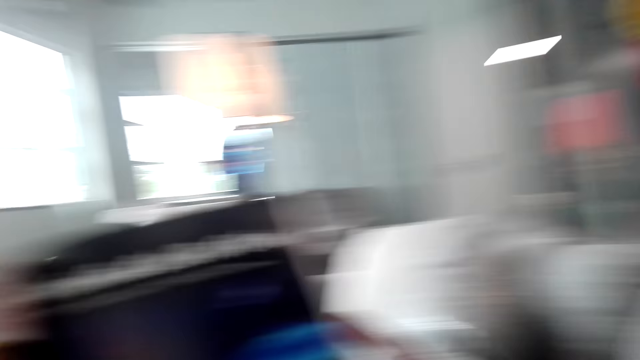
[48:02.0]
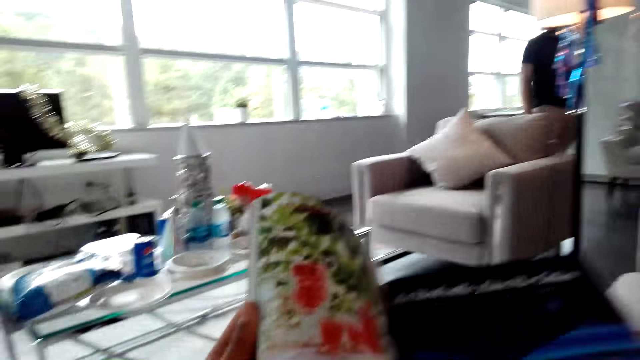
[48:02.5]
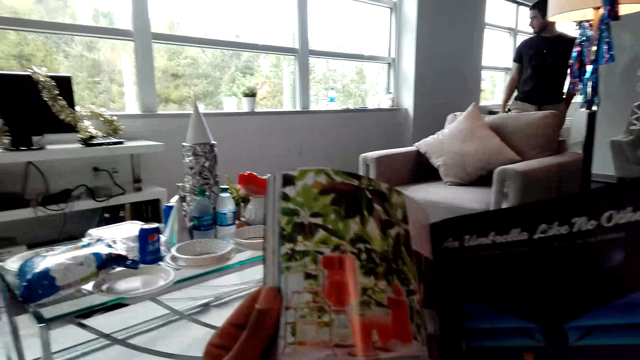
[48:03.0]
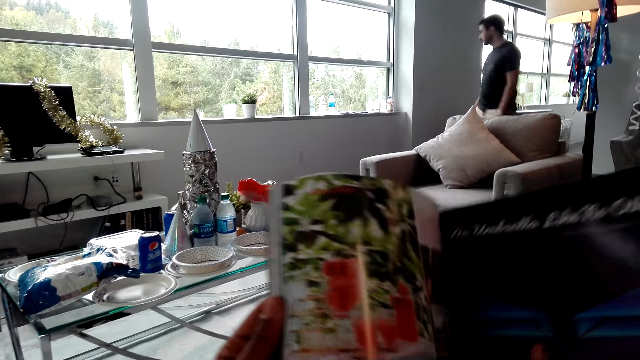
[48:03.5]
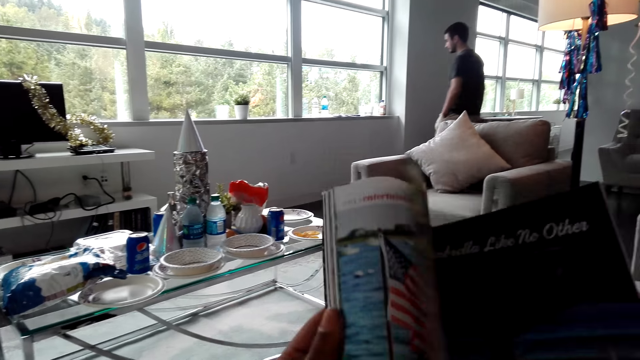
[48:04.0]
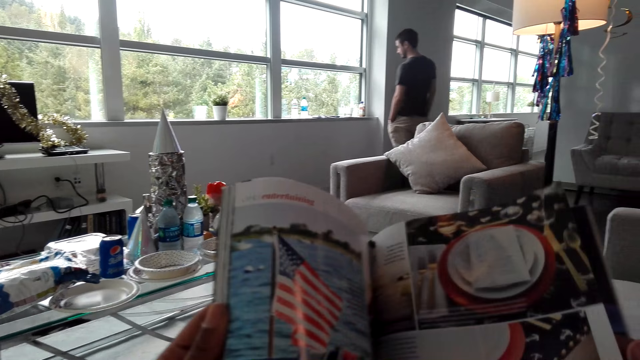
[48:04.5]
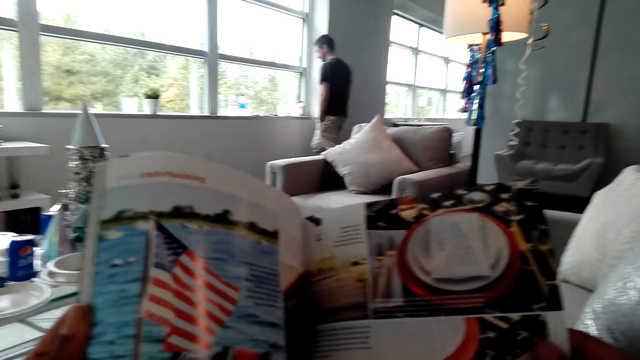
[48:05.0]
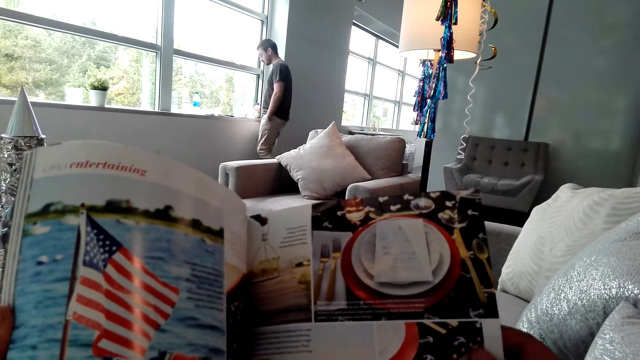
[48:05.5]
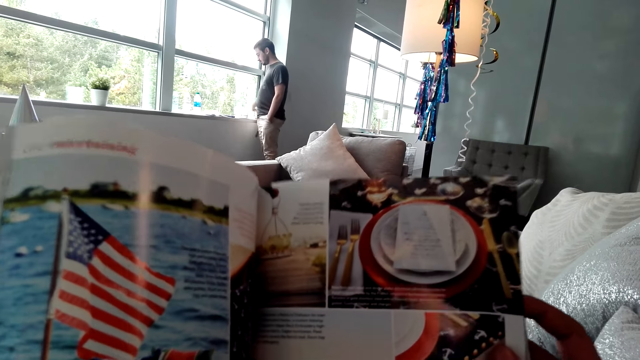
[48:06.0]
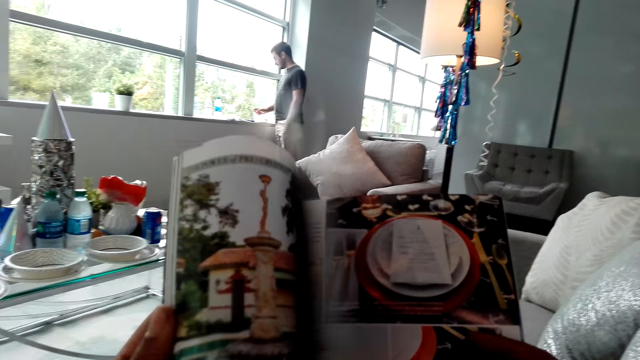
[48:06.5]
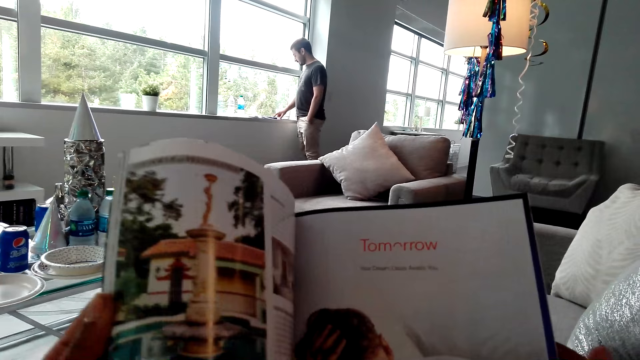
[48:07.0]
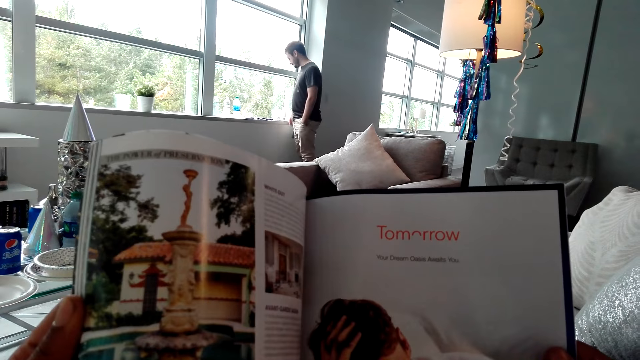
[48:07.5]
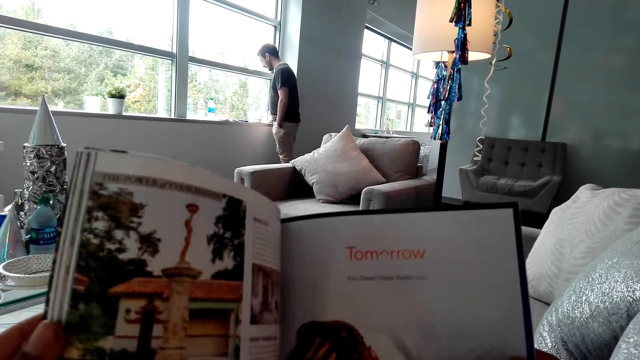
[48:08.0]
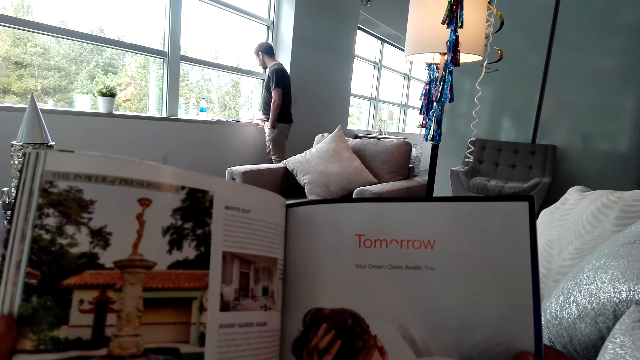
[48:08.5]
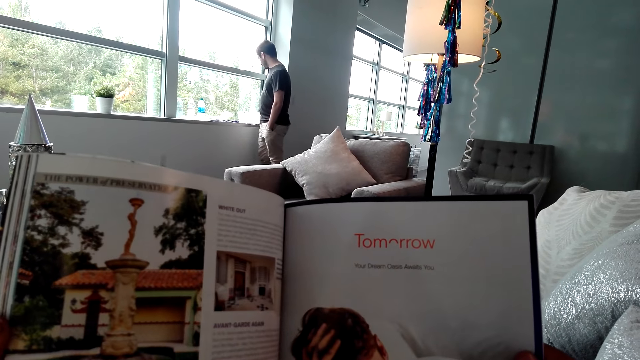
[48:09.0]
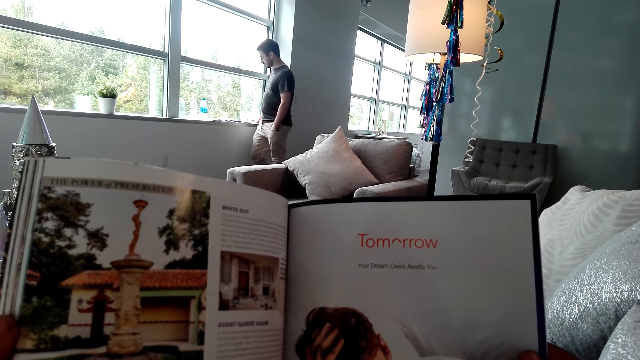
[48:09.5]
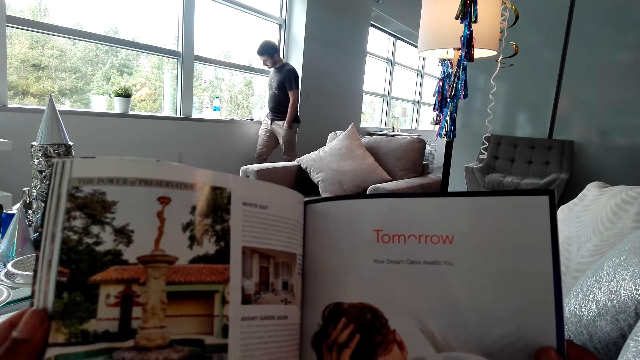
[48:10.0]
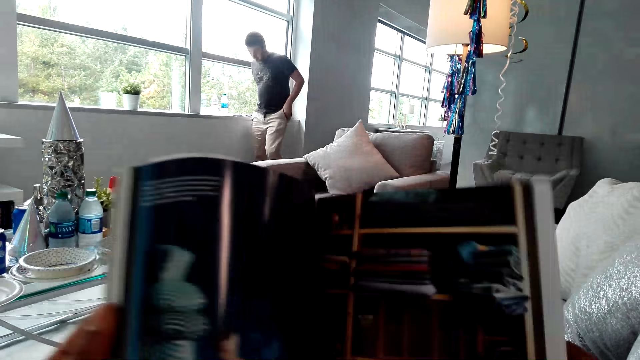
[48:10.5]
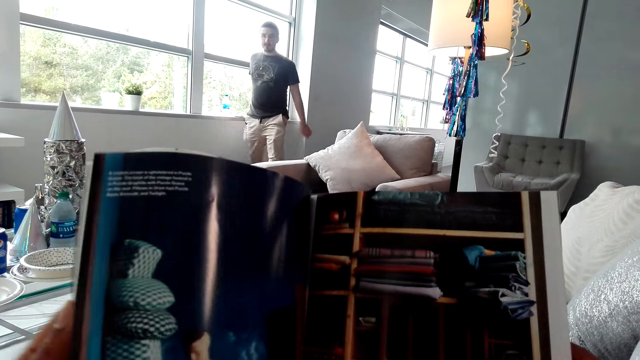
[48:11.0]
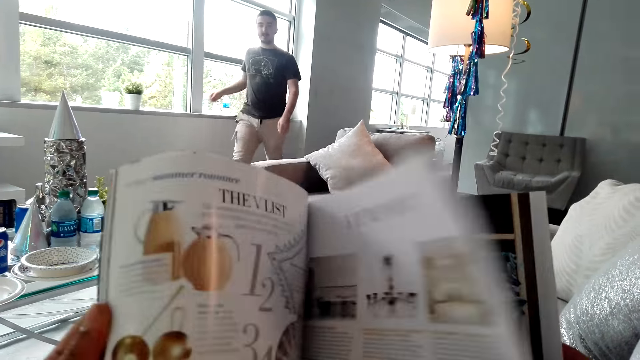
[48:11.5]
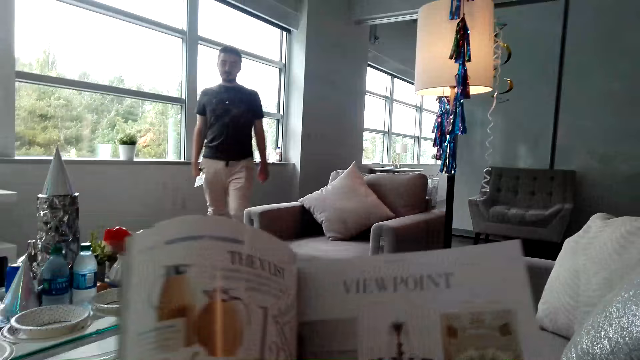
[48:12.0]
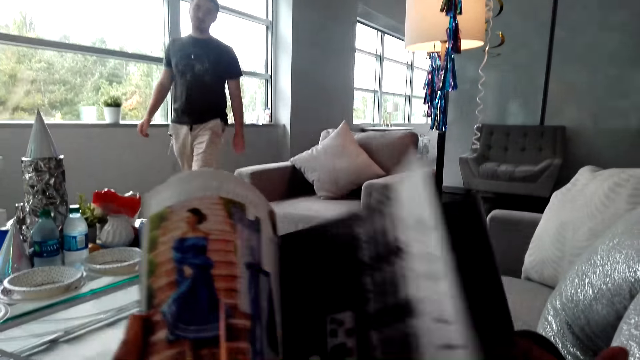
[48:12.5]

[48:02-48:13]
The camera wearer turns the pages of the magazine. They read the magazine. They turn the pages of the magazine. A man dials the phone. The camera wearer reads the magazine. They turn the pages of the magazine.

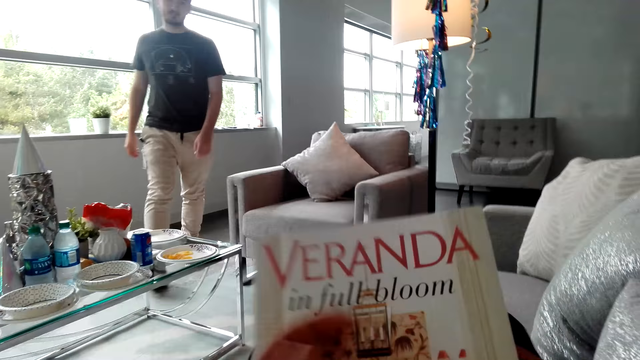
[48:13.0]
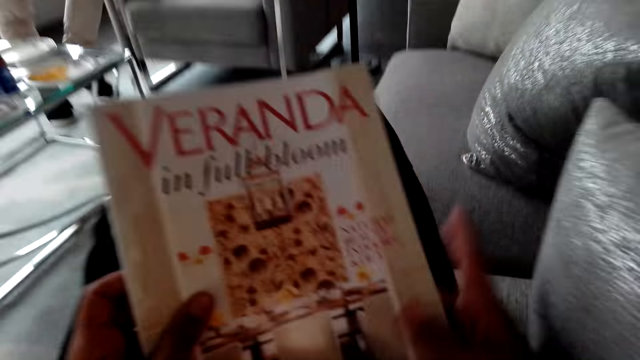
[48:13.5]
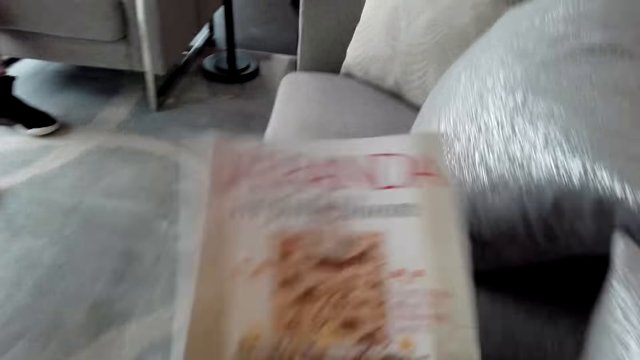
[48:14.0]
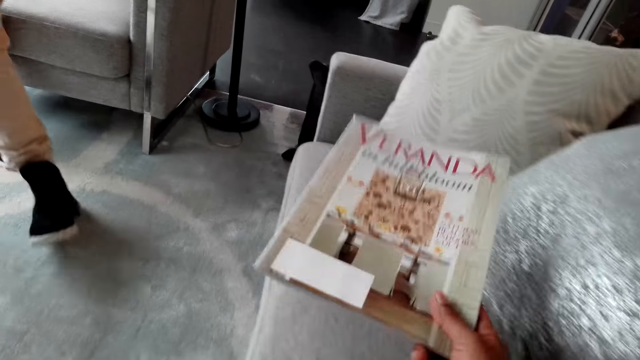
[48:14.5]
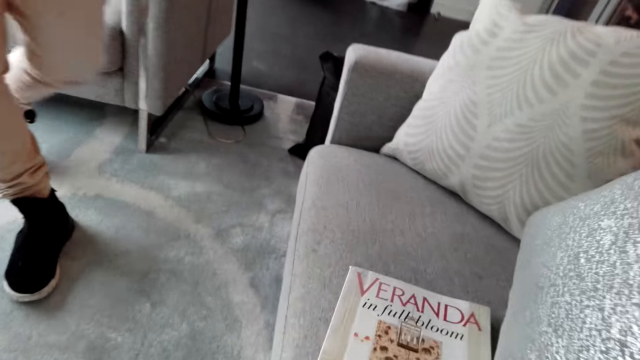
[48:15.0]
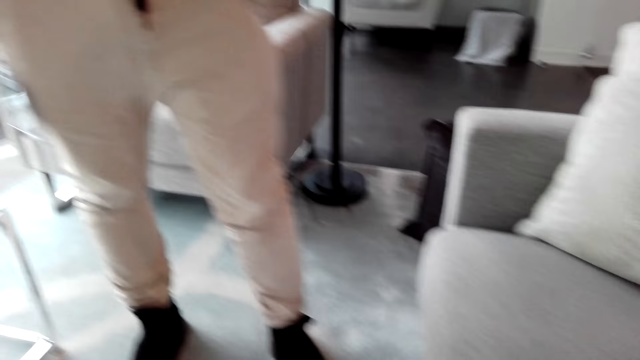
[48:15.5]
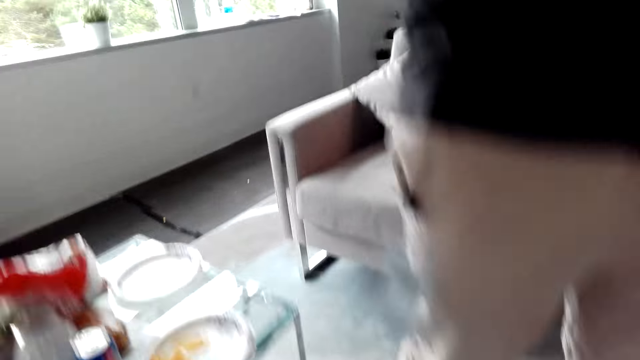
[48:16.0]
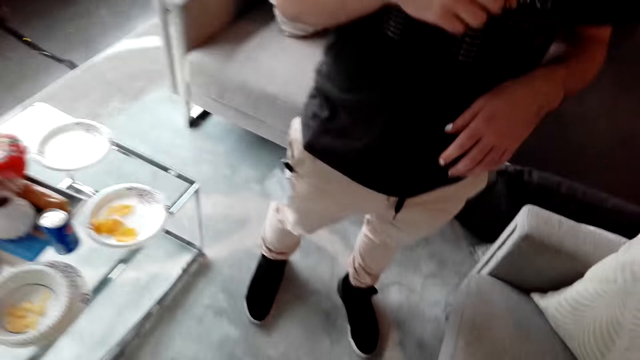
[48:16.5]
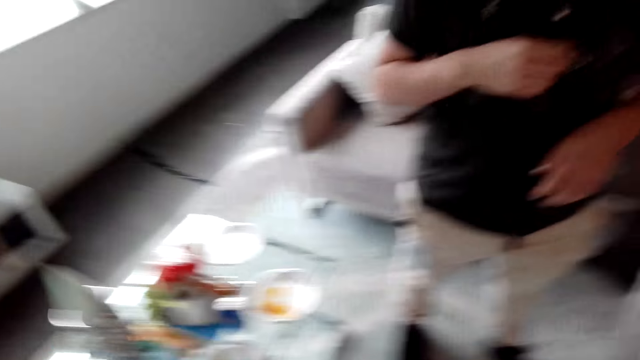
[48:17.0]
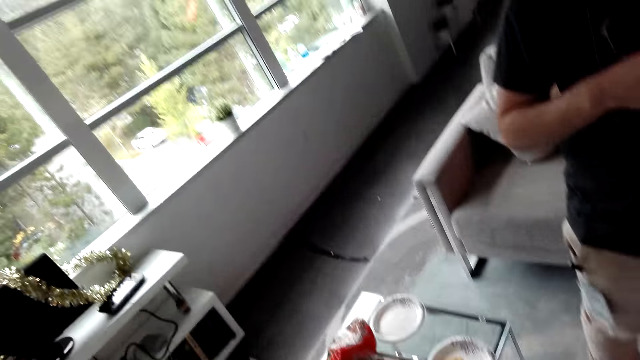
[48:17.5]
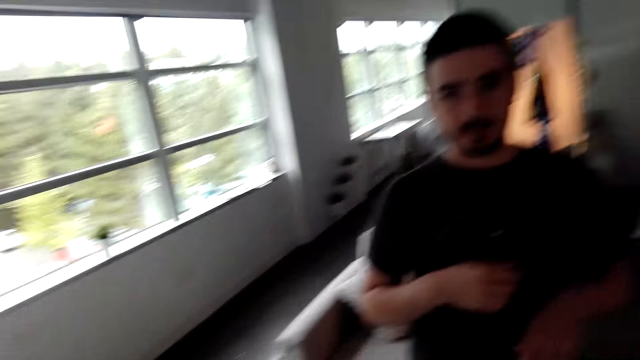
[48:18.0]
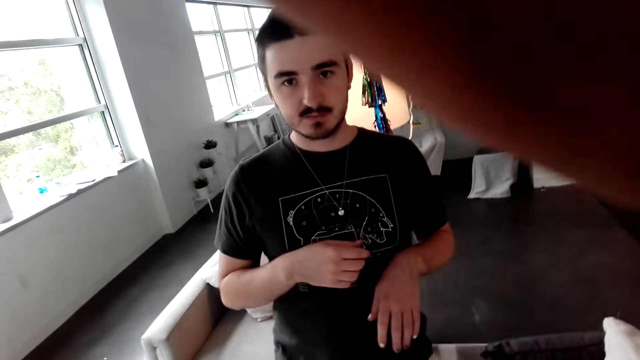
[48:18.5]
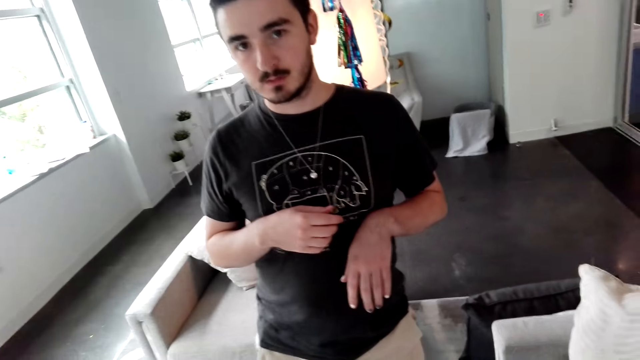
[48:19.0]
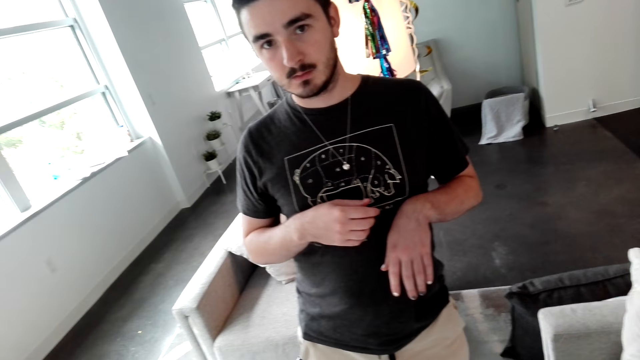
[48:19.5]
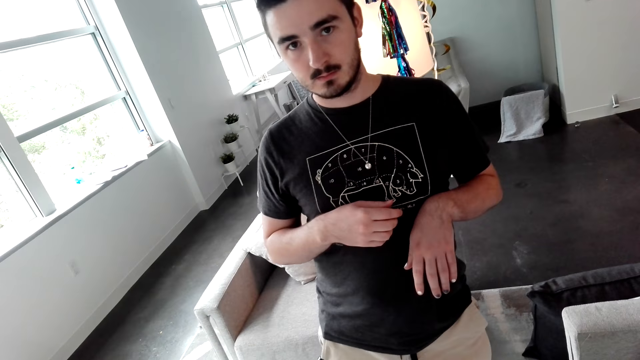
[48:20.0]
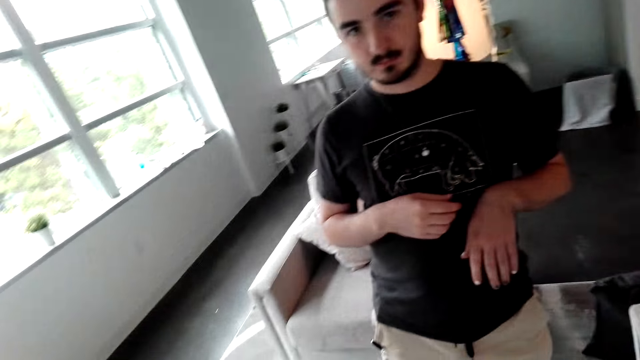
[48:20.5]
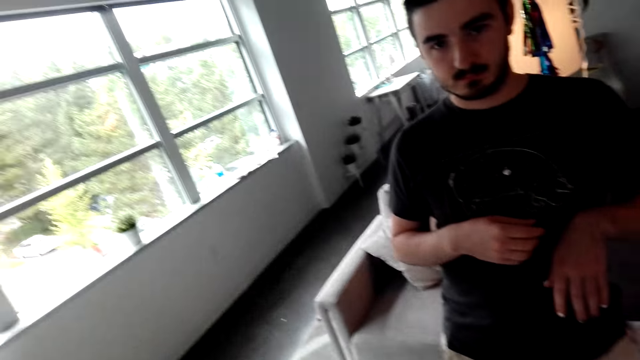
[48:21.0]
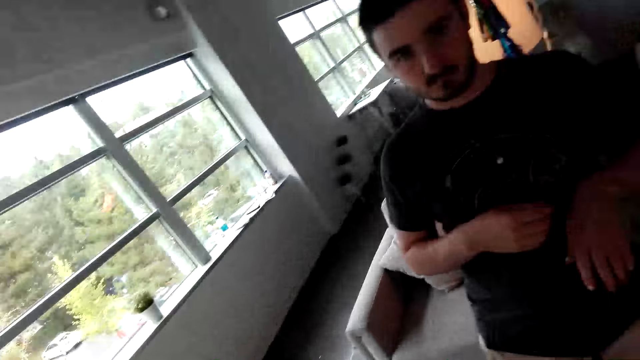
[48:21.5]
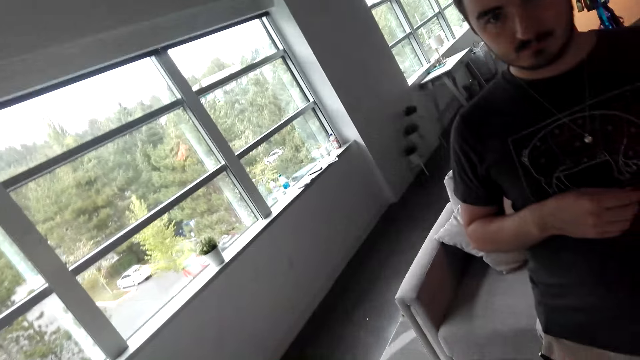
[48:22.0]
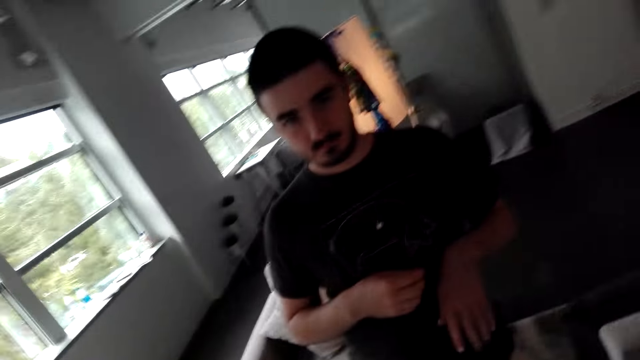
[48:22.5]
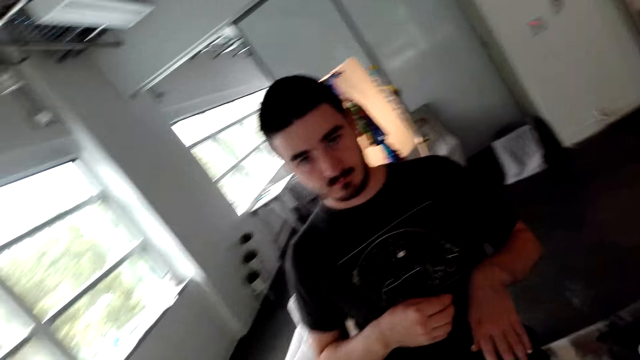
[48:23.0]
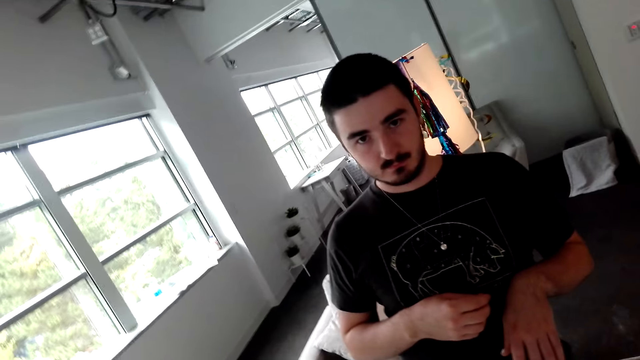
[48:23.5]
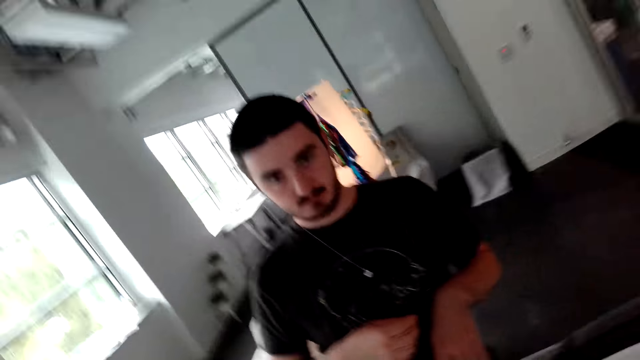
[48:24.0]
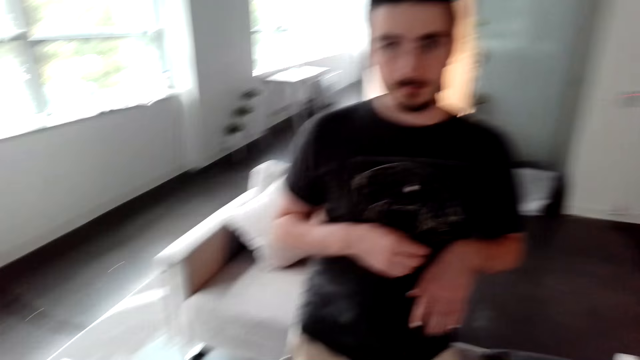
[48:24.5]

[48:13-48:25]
The camera wearer places the magazine on a seat. They look around the room. They look at a man. They converse with the man. They move hands. They look around the room.
